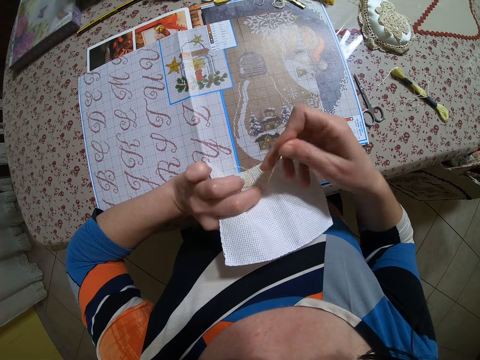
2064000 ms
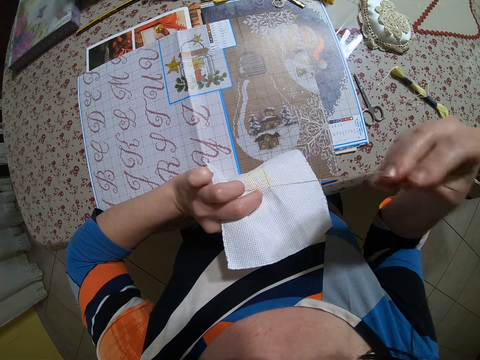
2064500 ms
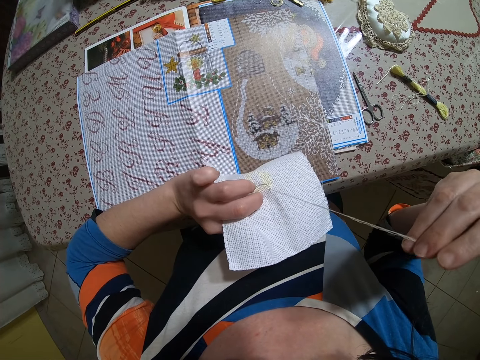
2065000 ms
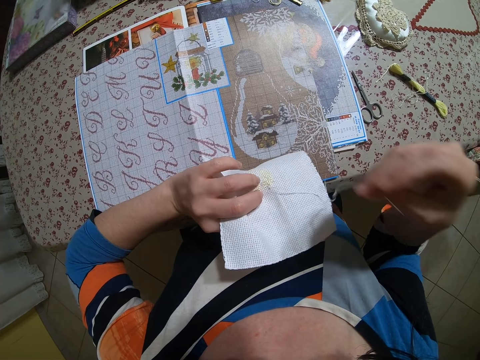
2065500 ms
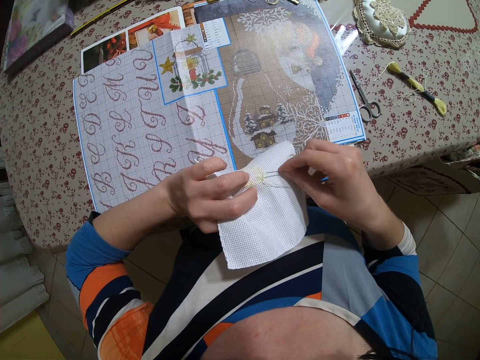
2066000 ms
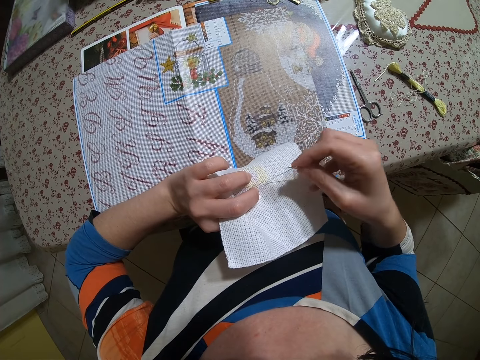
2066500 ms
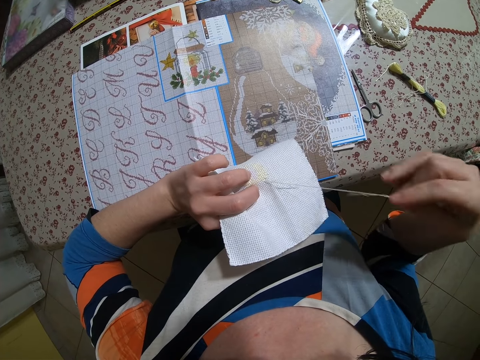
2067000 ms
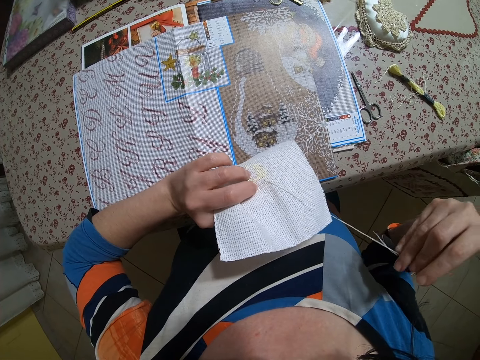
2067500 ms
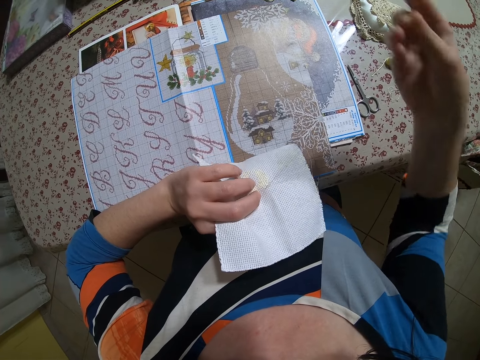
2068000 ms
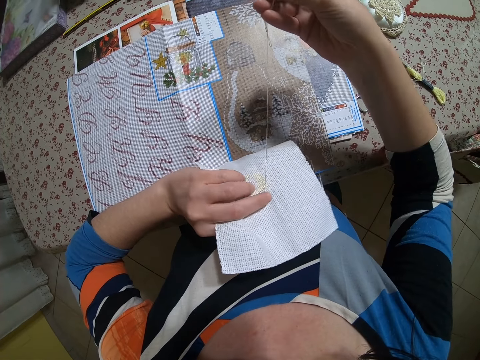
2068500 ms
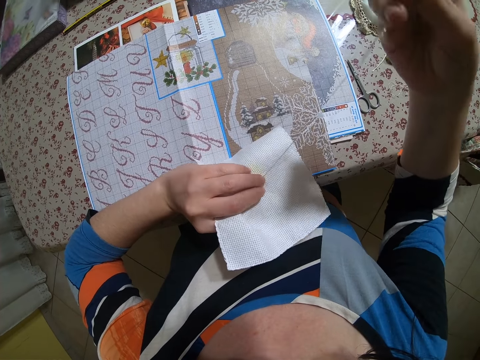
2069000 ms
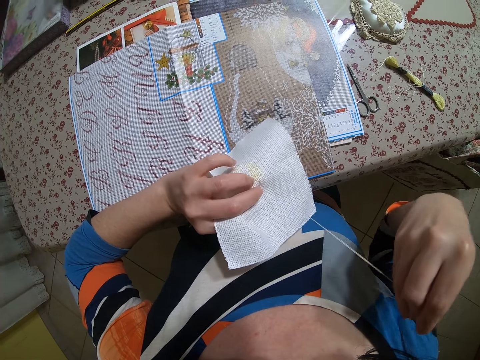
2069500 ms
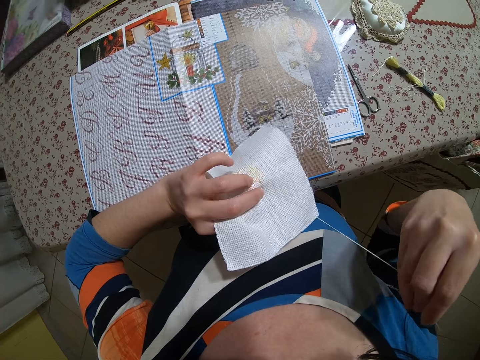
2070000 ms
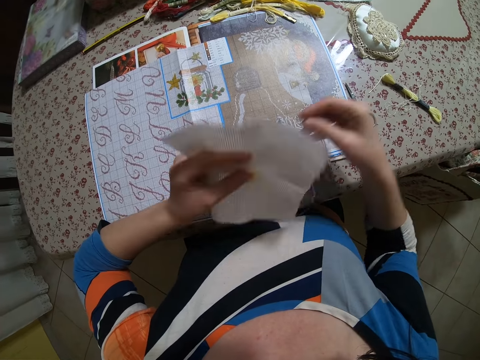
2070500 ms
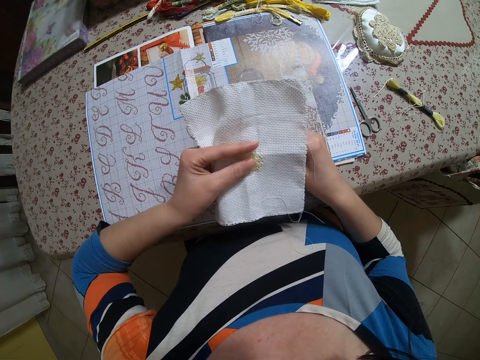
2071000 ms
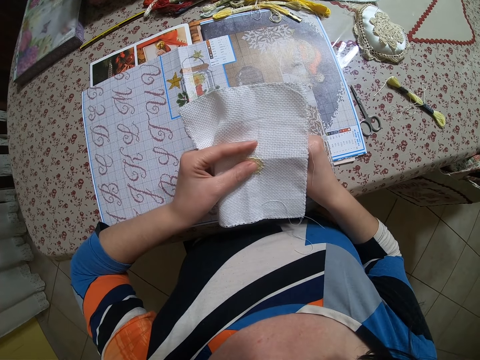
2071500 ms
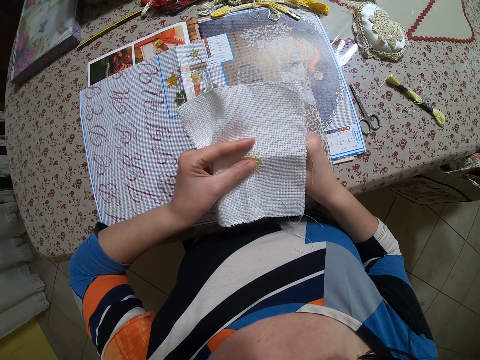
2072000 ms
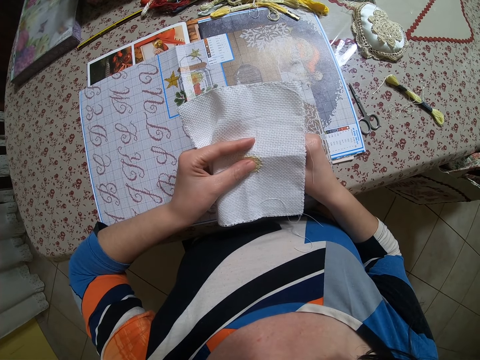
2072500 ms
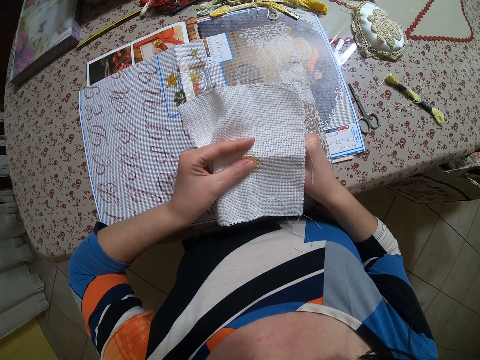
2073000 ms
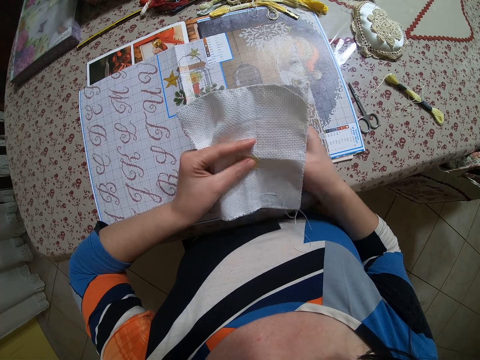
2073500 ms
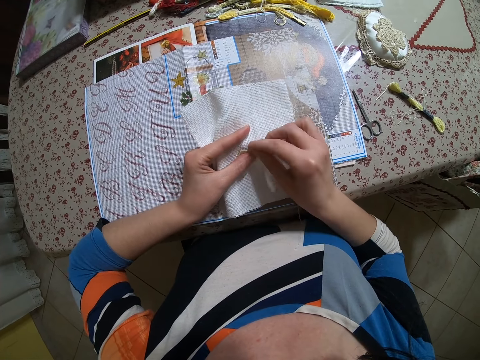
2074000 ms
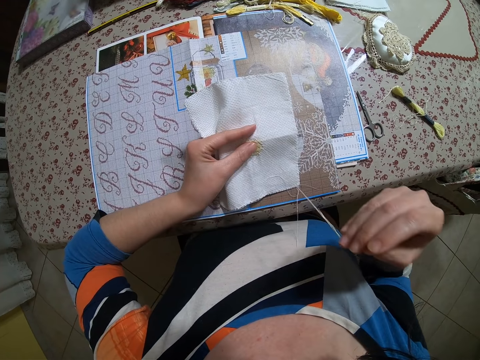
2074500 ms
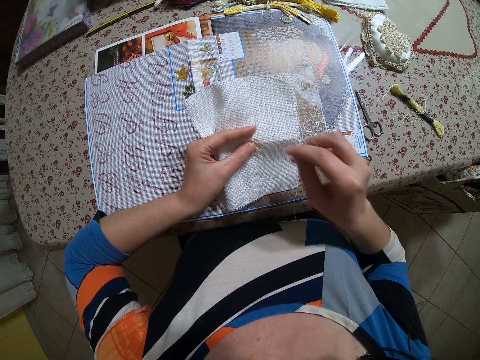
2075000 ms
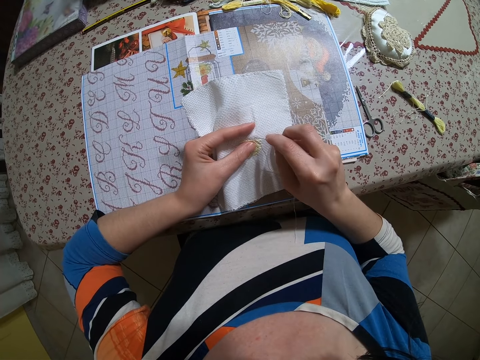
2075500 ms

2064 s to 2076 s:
The camera wearer pulls the thread. They stitch on the fabric.

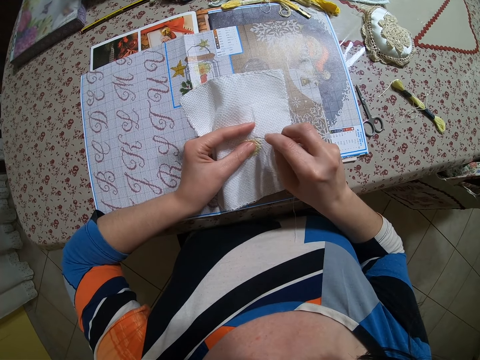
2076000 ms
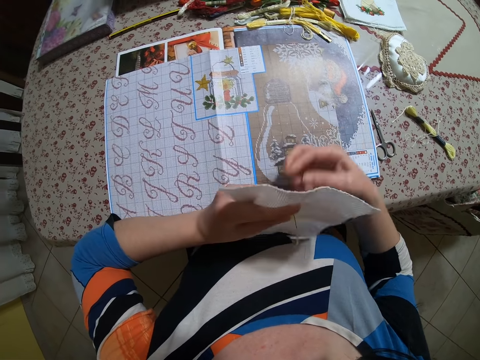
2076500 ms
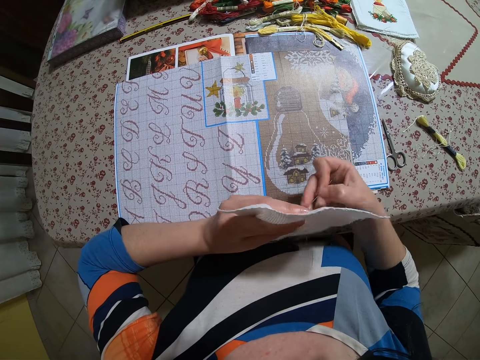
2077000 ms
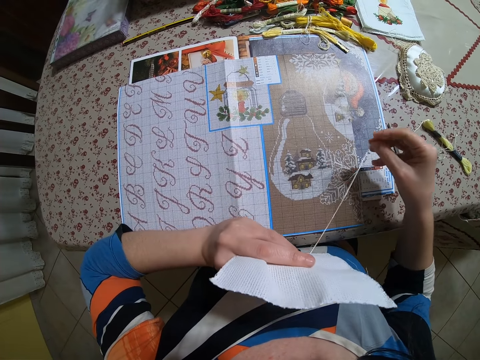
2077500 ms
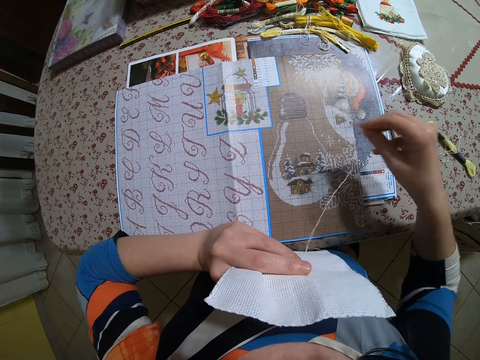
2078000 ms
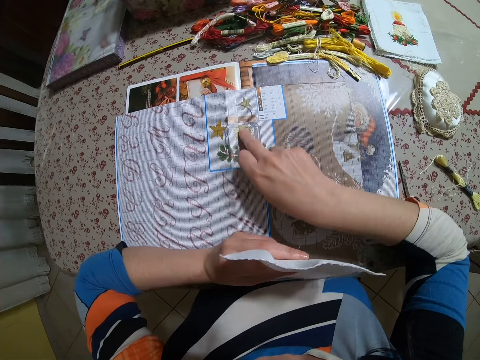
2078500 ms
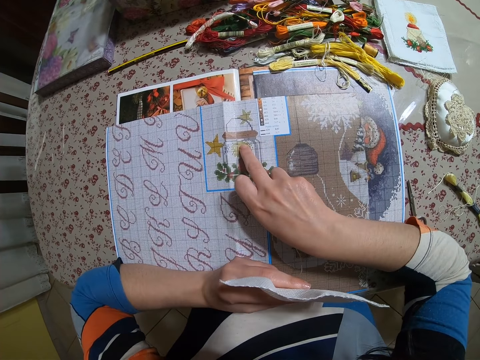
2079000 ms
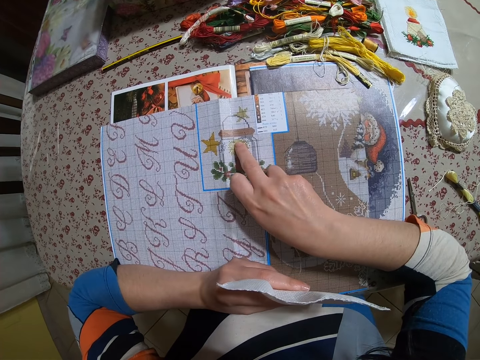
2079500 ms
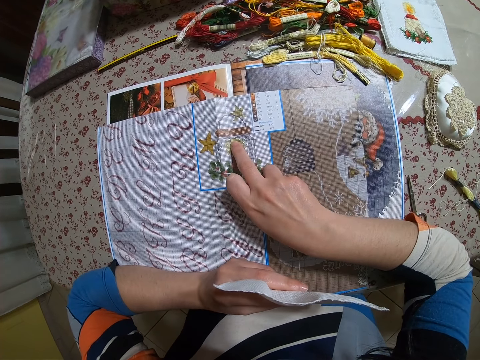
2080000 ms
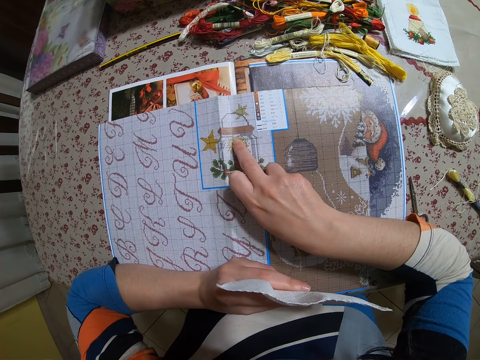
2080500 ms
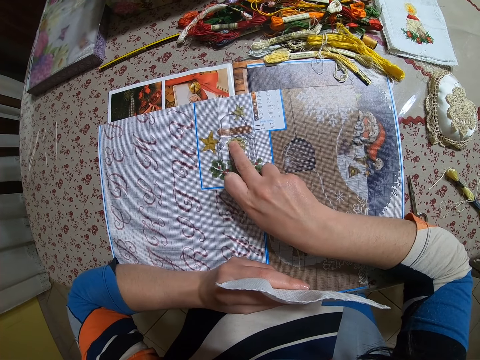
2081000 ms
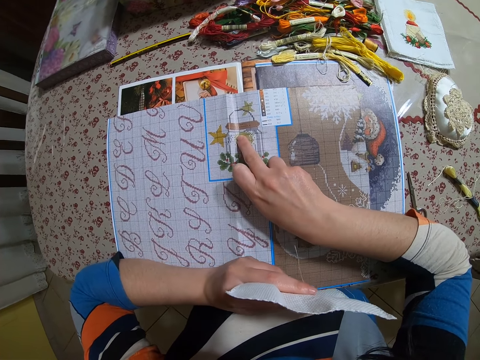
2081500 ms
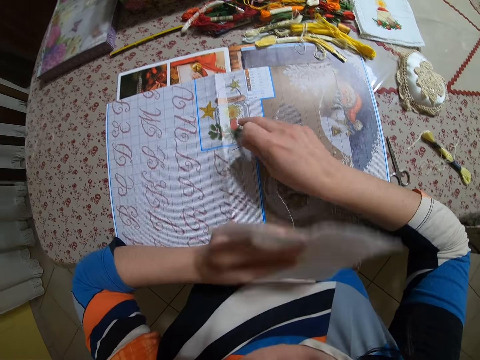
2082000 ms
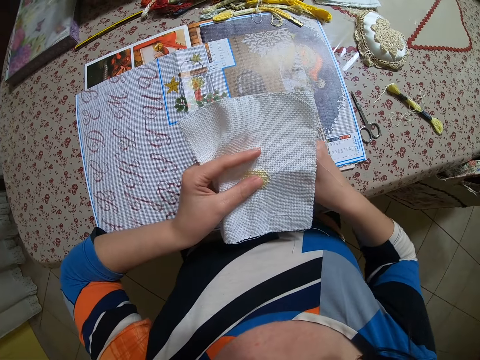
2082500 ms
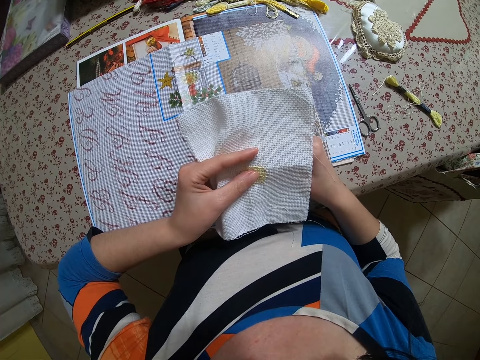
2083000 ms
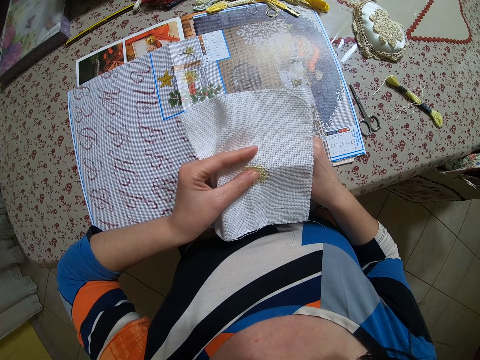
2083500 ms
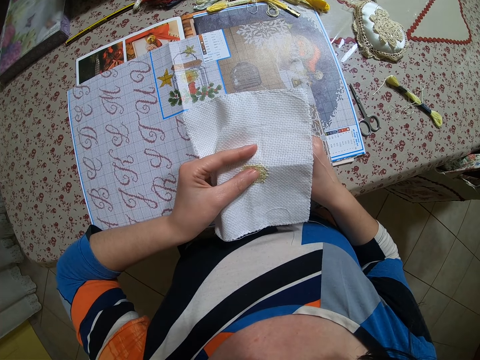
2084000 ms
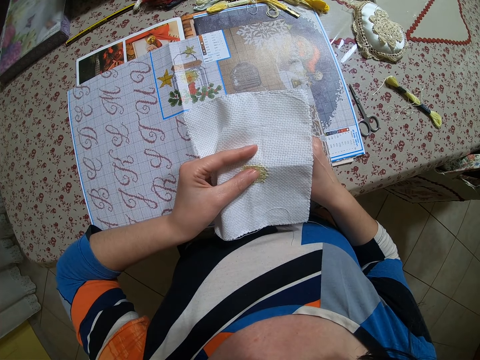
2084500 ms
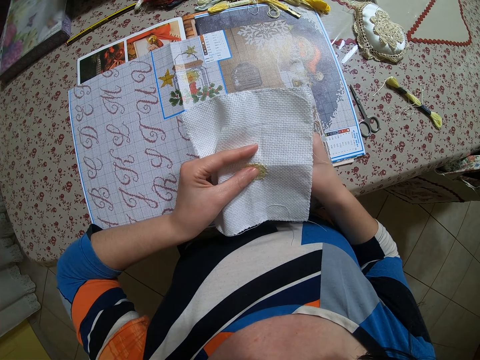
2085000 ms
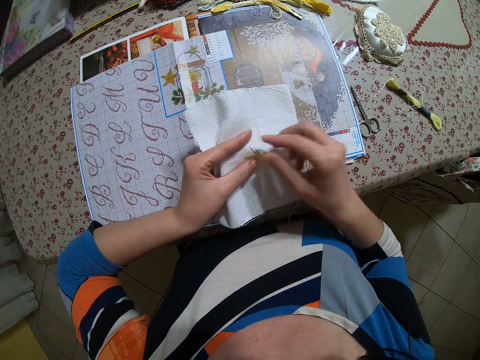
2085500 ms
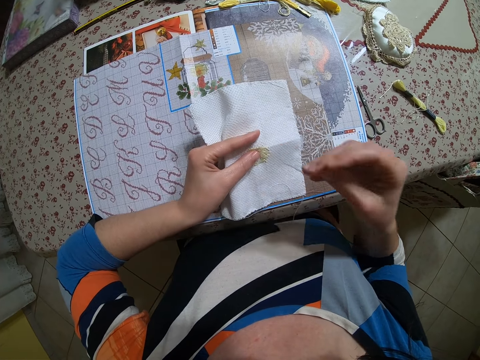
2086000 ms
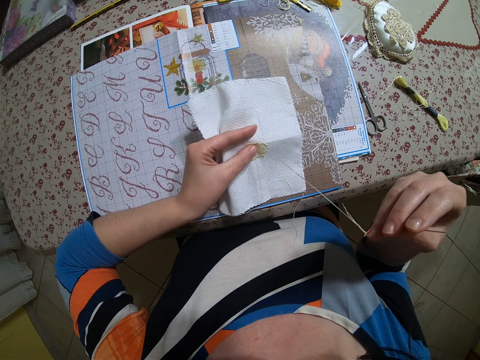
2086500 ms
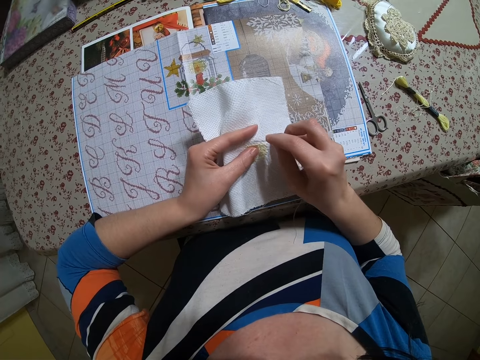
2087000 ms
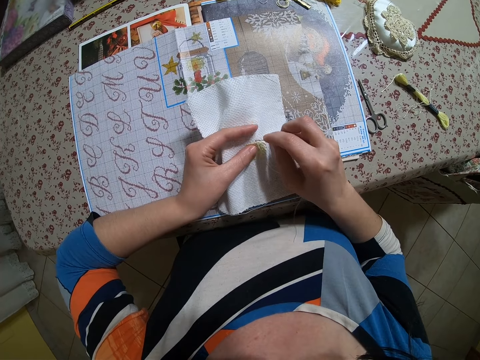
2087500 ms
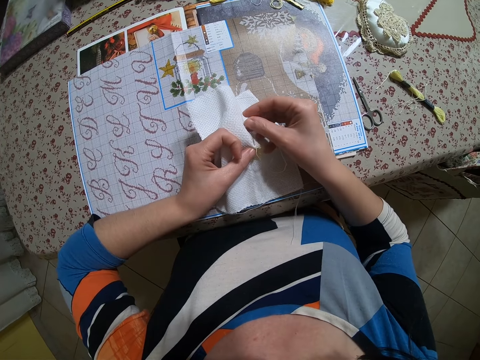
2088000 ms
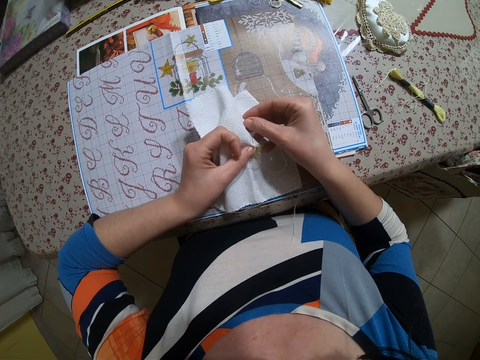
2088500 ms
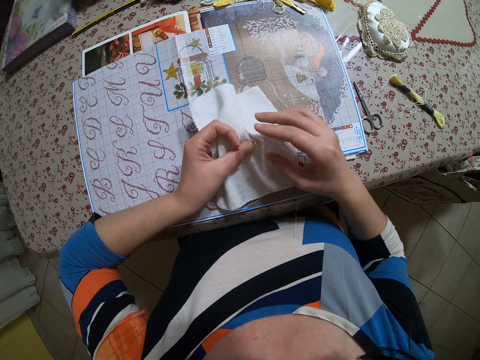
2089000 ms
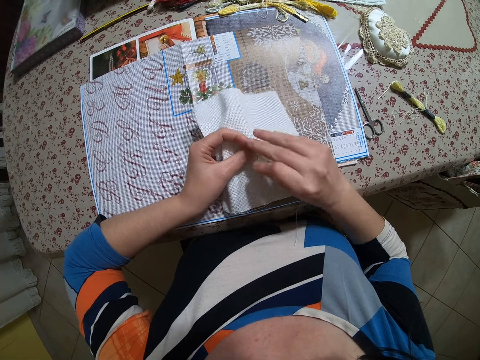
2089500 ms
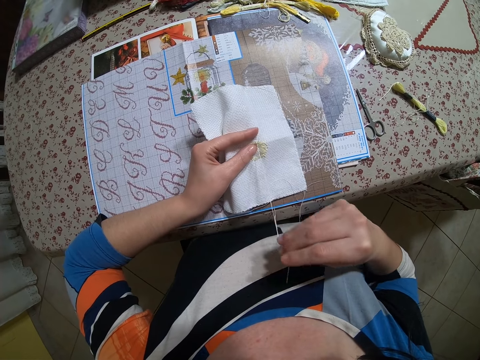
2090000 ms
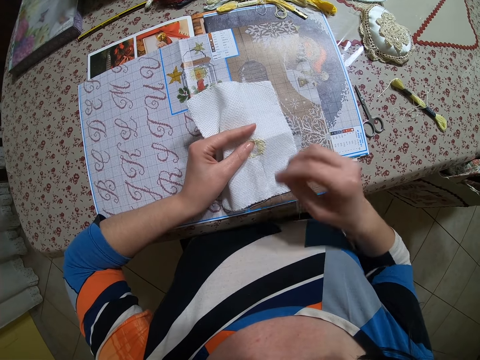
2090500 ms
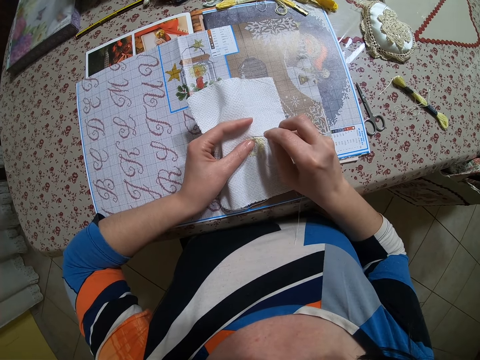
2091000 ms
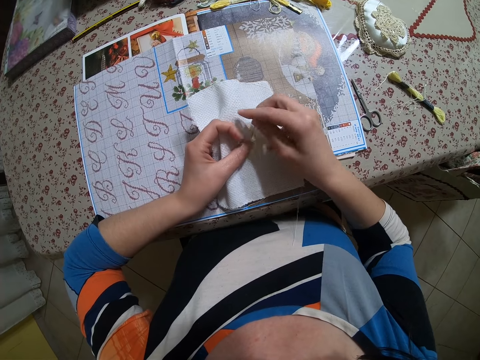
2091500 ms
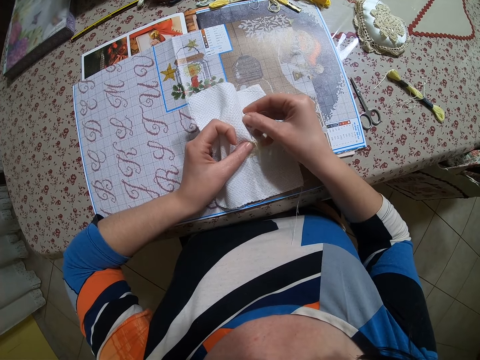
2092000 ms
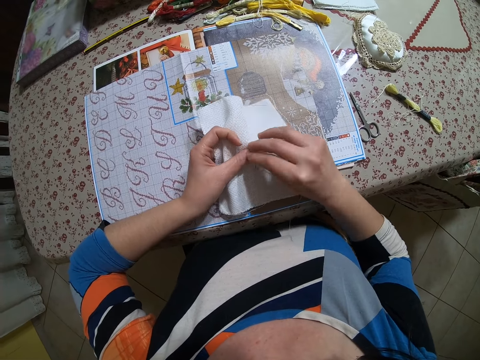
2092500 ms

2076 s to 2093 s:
The camera wearer touches the book with her right middle finger. She touches the flower on the fabric. She sews the piece of cloth with both hands. She pulls the thread. She stitches on the fabric. She pulls the thread. She stitches on the fabric.
